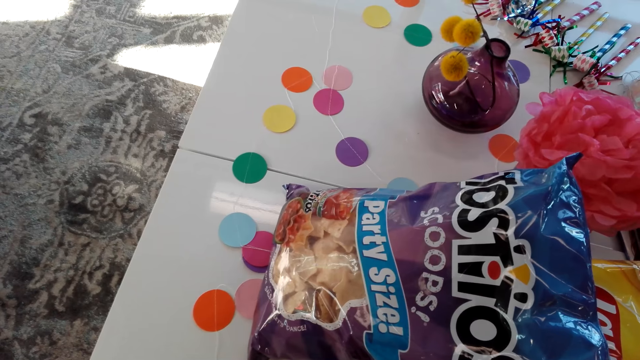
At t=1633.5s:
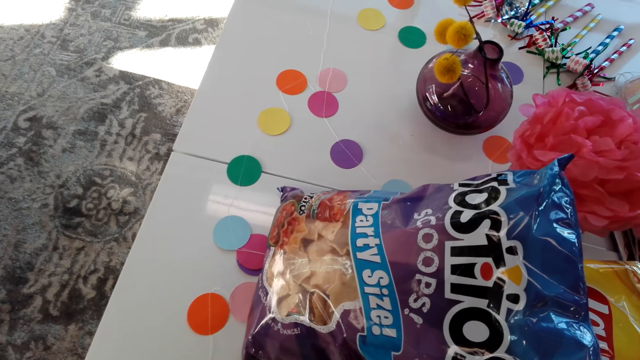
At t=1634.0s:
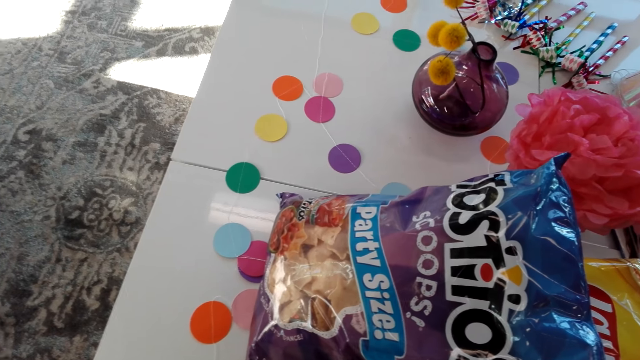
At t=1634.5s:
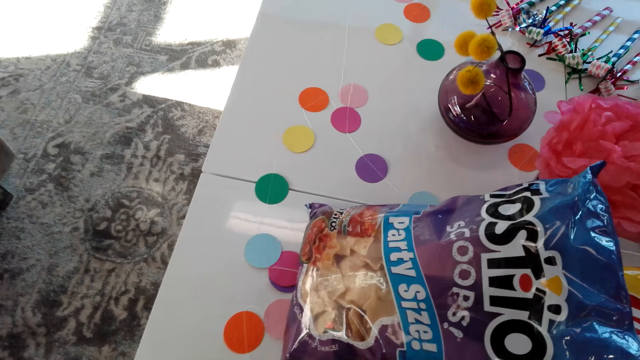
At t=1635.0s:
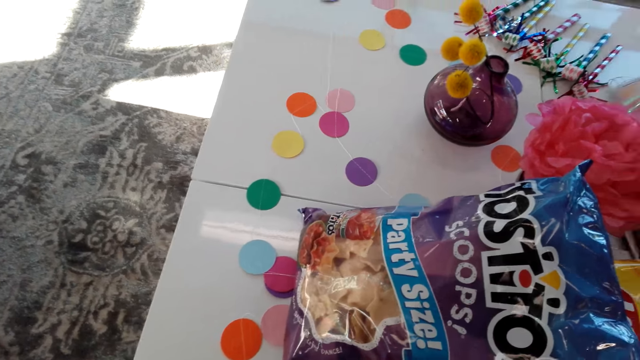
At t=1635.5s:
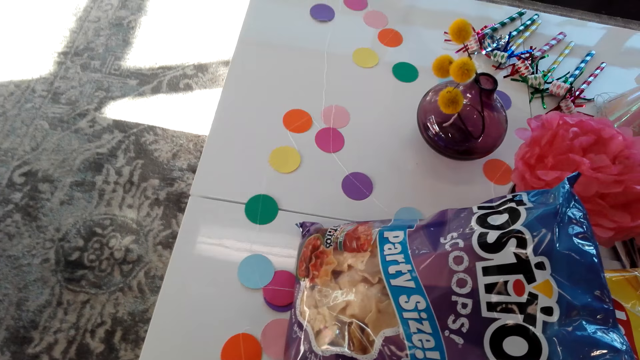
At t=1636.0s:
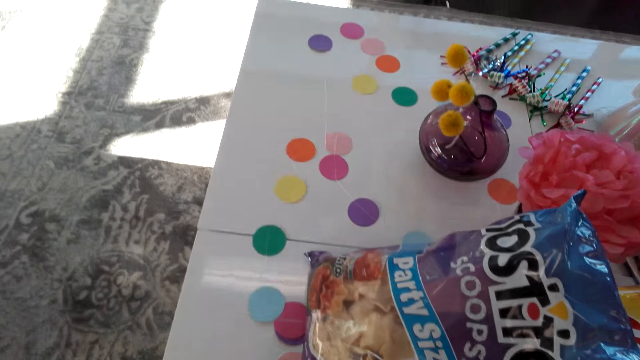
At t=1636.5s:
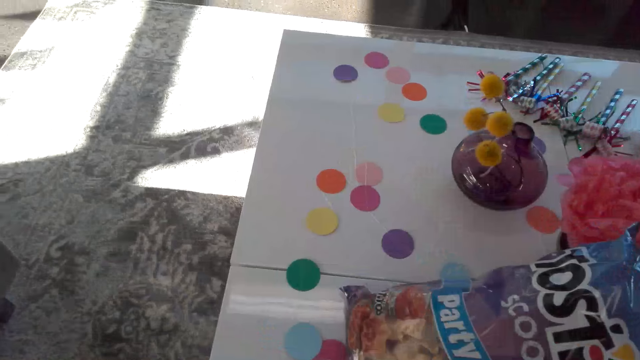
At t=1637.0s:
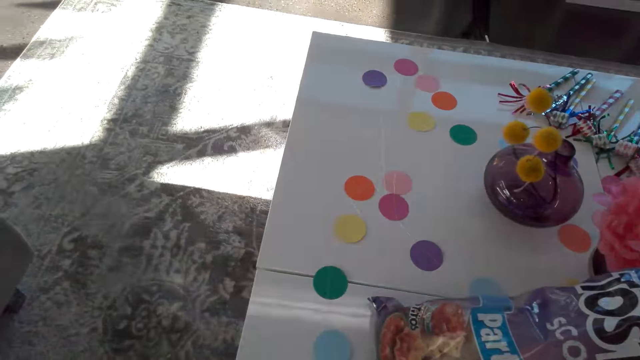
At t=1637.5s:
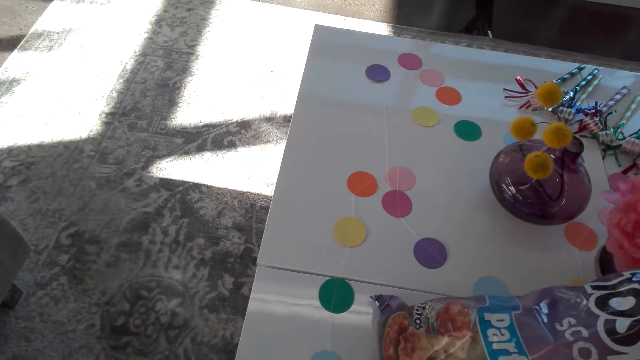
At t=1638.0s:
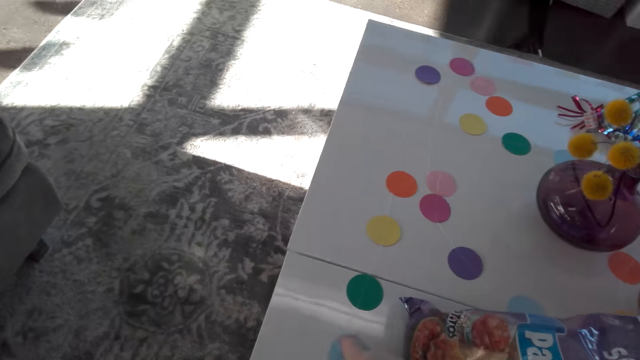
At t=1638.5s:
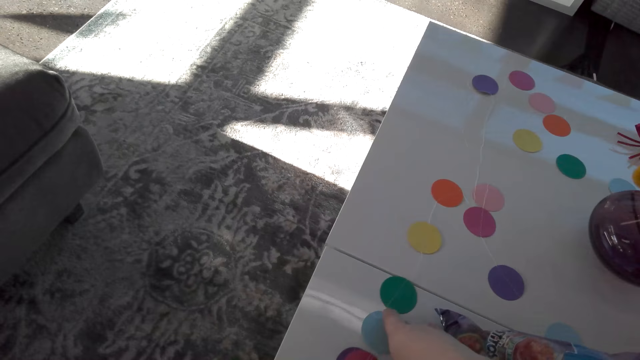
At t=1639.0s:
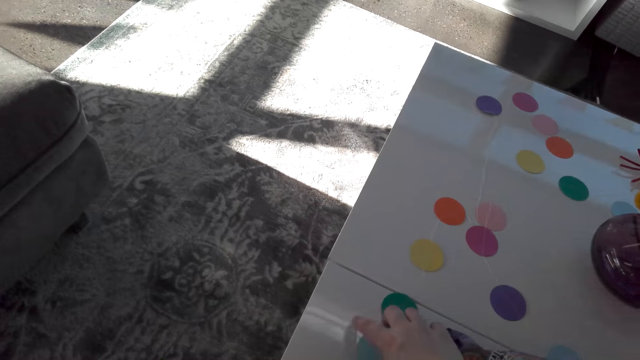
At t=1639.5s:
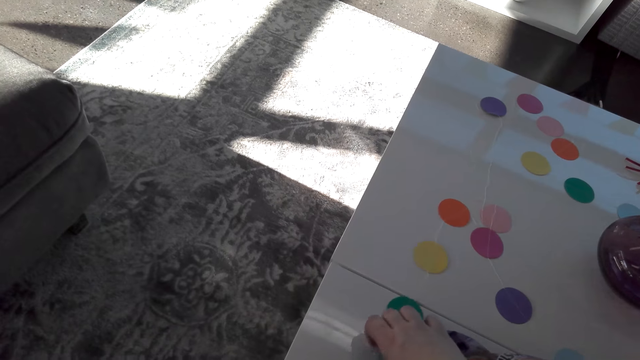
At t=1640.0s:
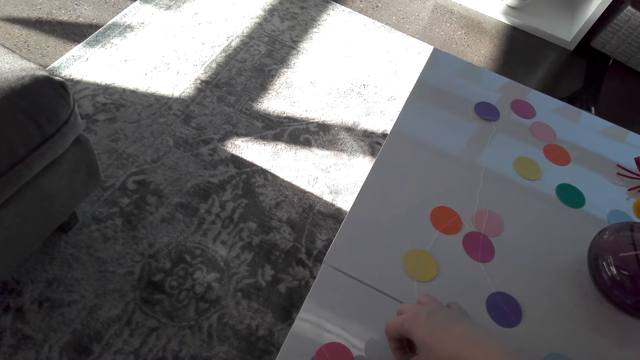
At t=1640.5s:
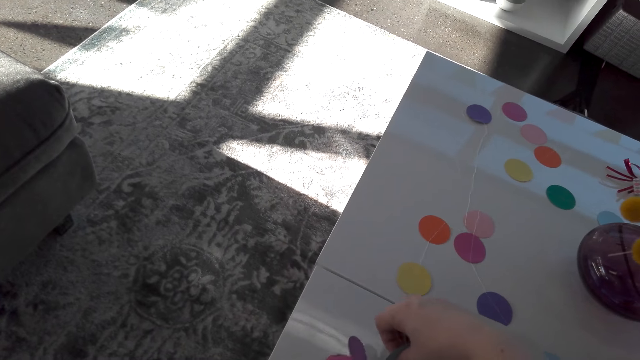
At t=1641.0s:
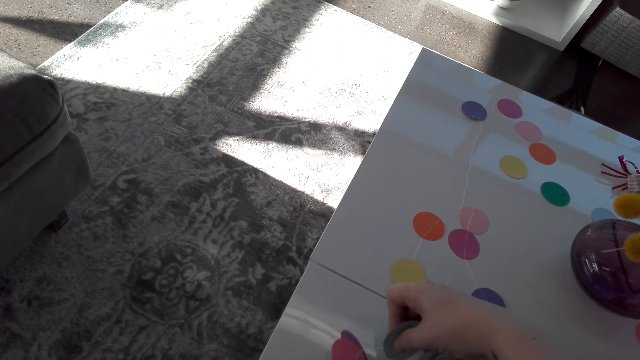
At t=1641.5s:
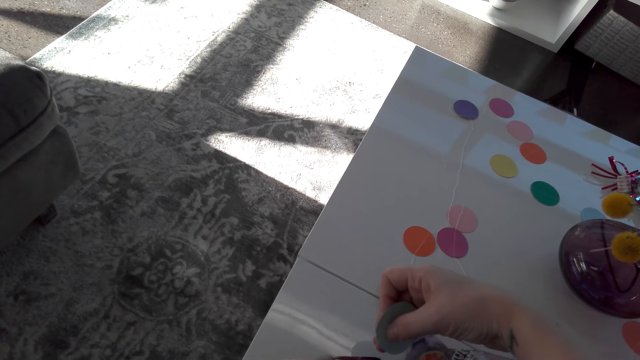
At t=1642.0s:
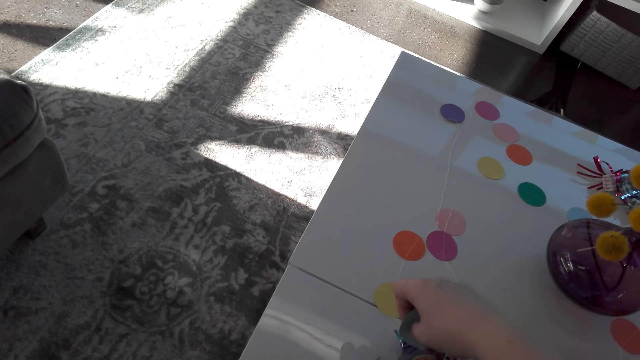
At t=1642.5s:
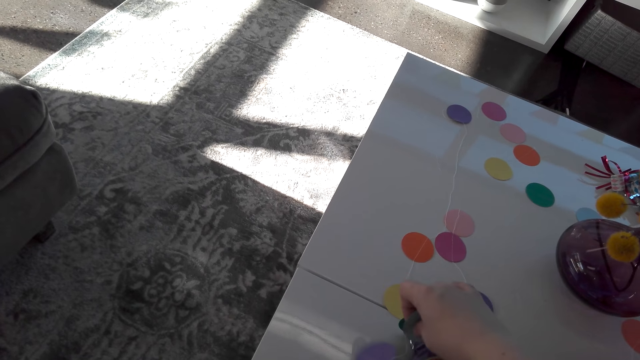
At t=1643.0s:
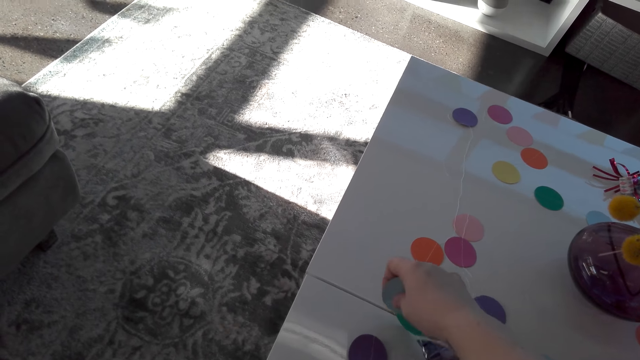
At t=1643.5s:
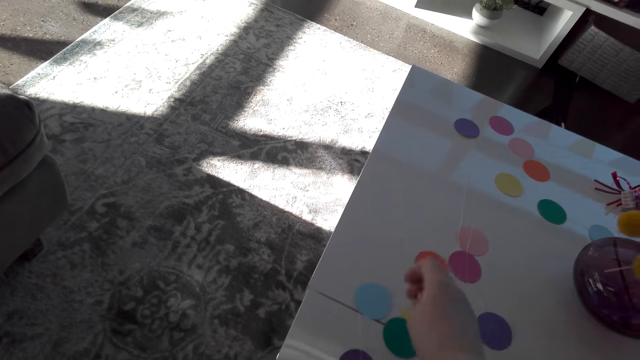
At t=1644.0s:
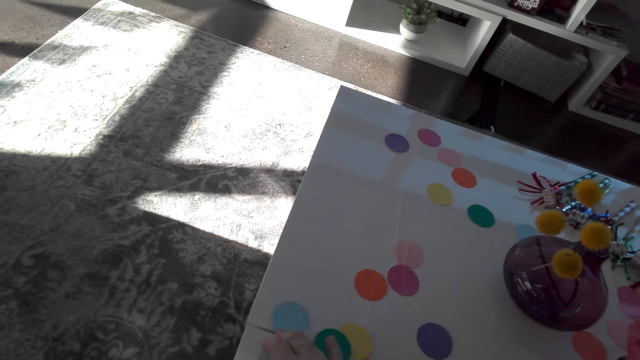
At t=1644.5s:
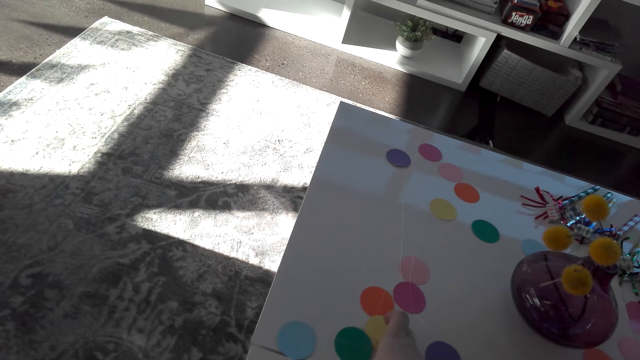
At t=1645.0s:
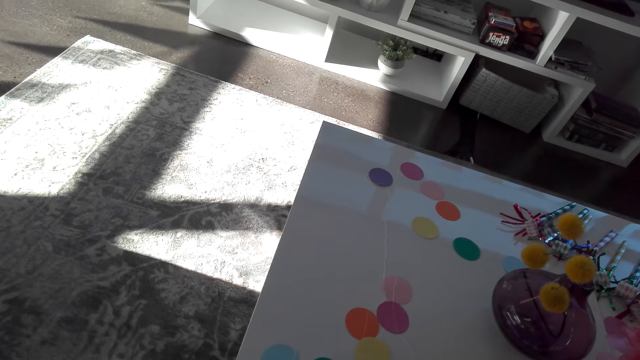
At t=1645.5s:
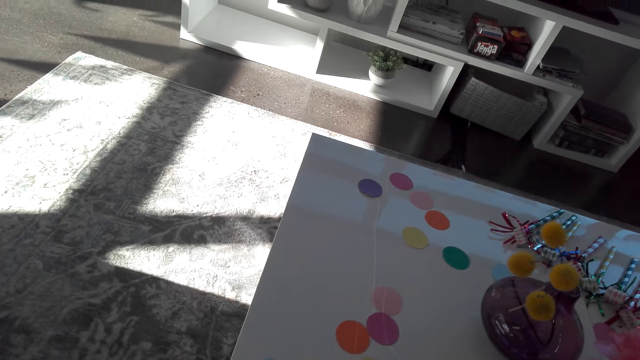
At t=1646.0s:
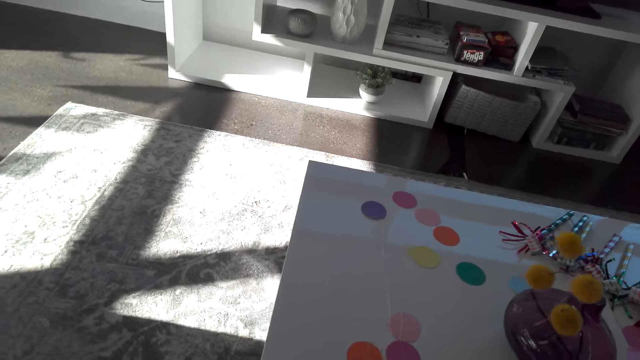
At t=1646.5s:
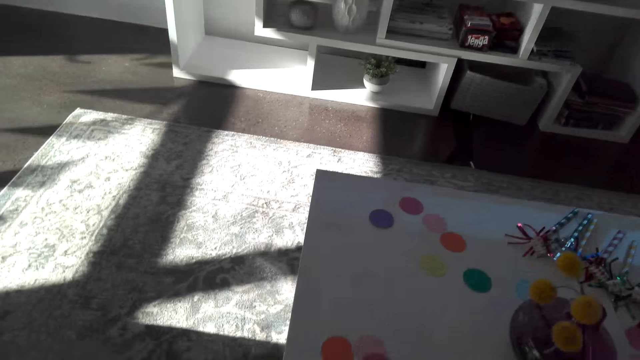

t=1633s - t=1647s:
The camera wearer picks a decoration from the table. They hold the decoration on the table.

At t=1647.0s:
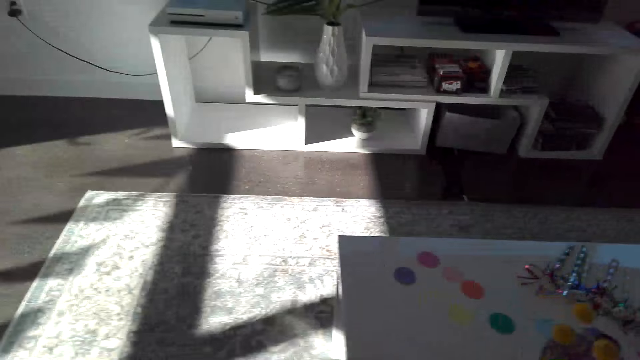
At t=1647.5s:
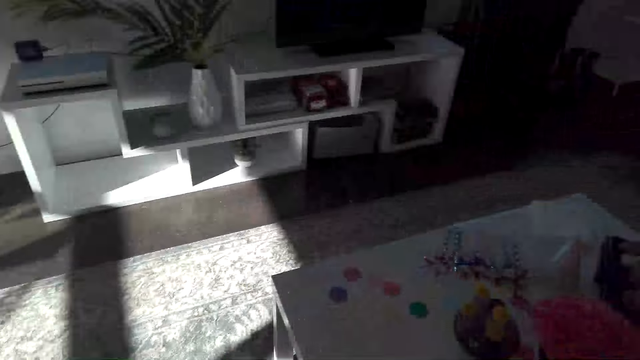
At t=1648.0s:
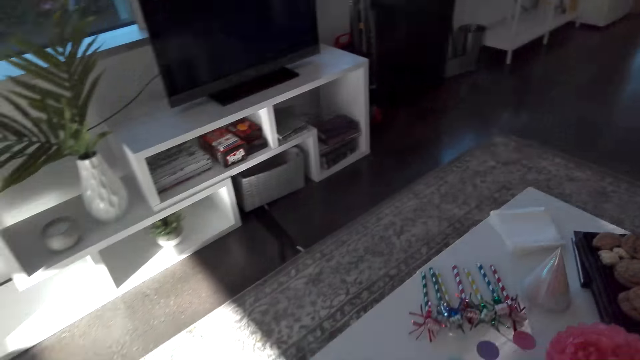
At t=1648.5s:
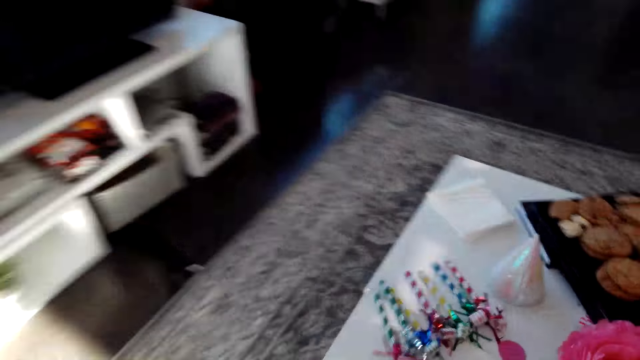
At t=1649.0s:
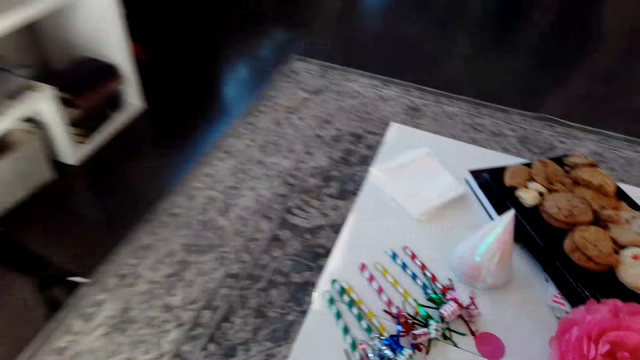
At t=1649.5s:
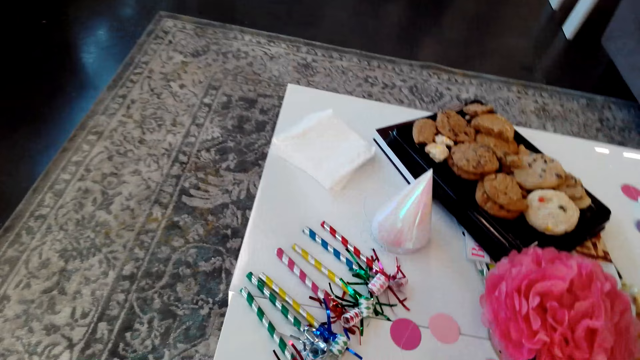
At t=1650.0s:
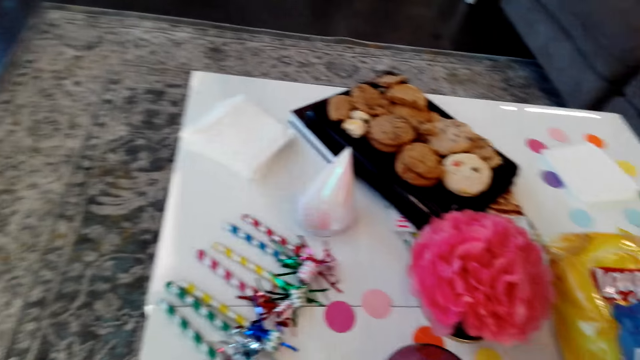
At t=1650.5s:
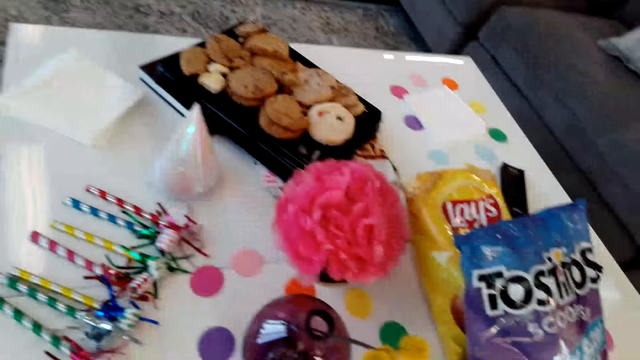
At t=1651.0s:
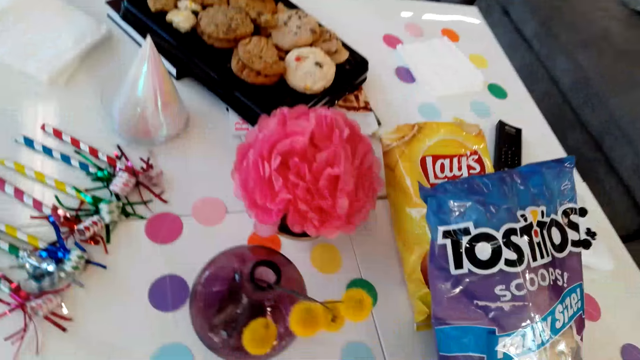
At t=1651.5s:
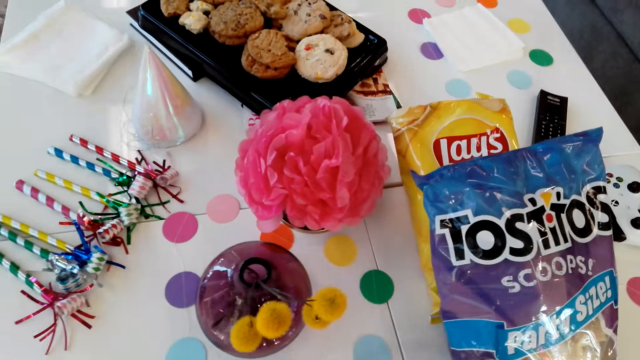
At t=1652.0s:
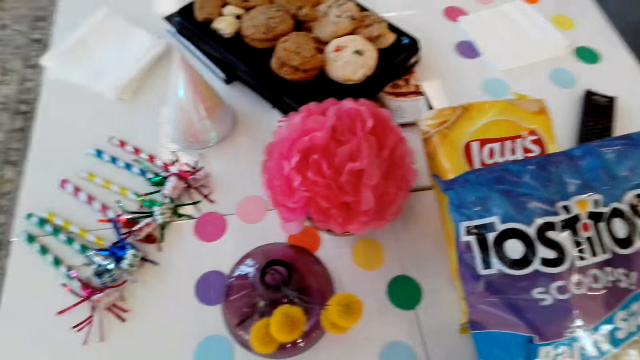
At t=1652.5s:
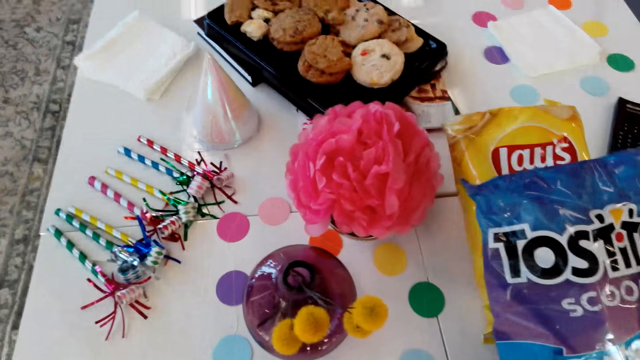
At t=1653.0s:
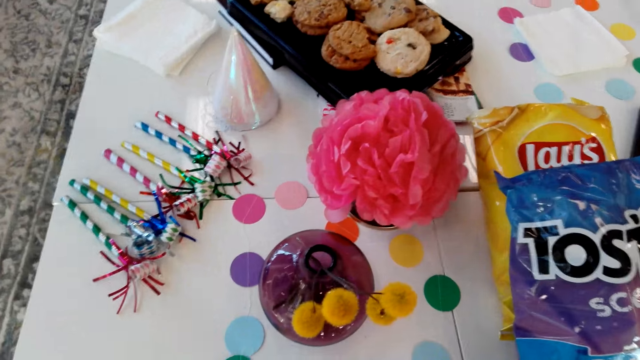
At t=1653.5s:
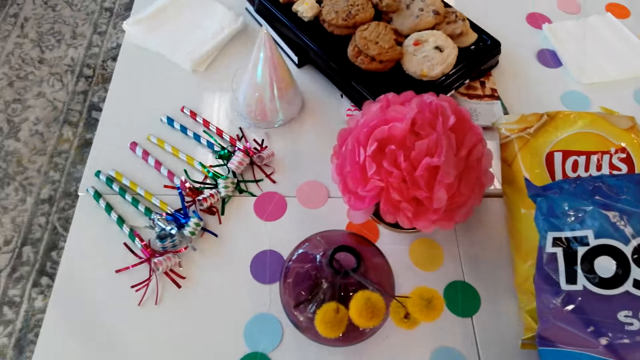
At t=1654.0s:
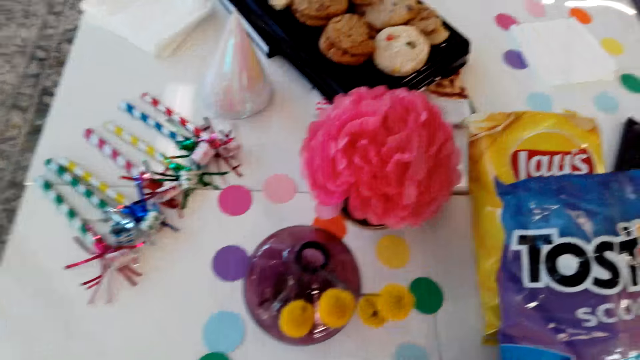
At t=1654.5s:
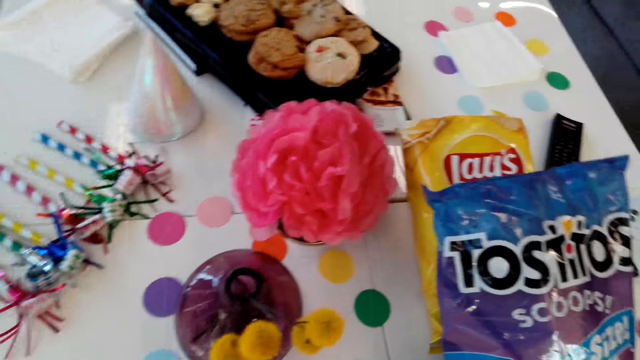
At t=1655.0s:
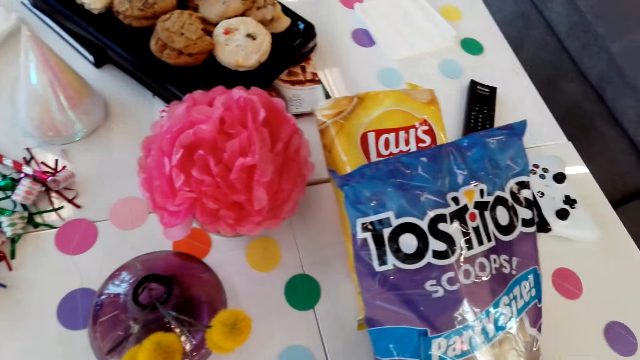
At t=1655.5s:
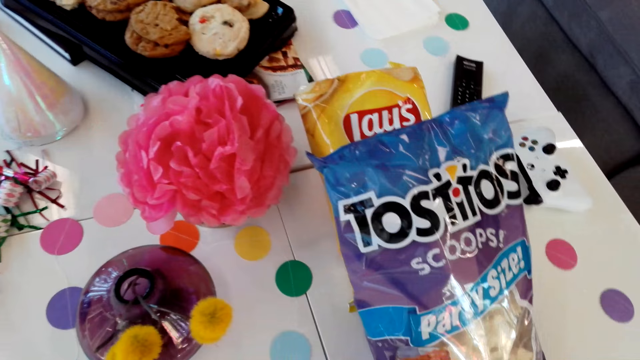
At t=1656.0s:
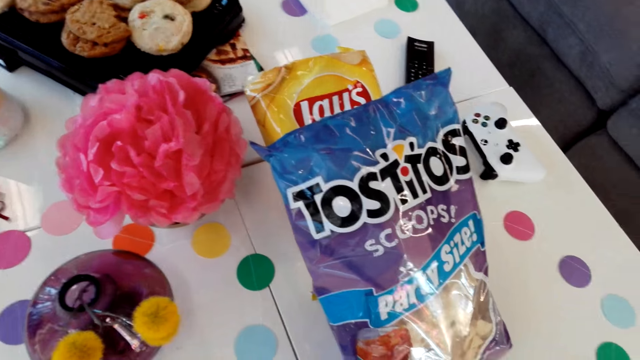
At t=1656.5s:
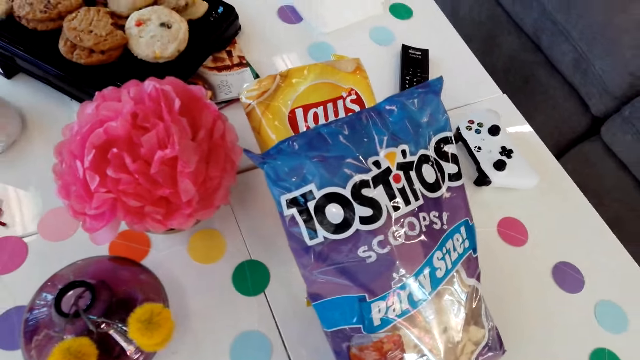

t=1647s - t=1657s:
The camera wearer walks in the house.
